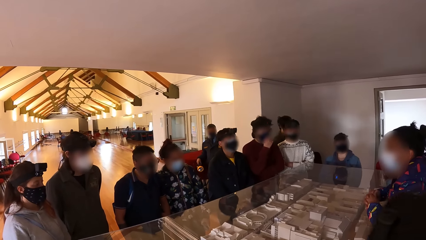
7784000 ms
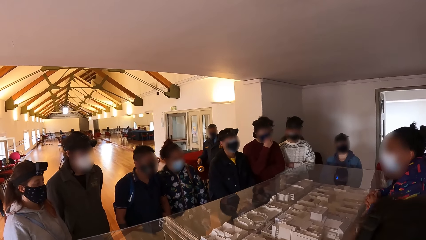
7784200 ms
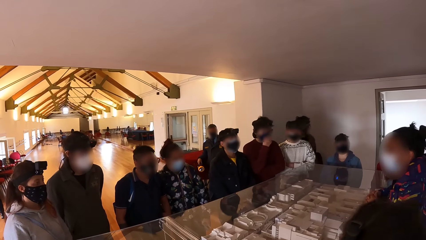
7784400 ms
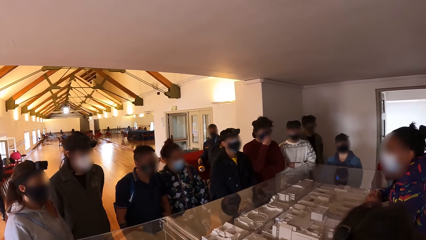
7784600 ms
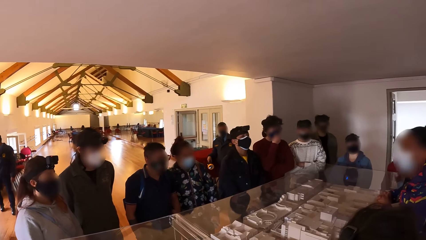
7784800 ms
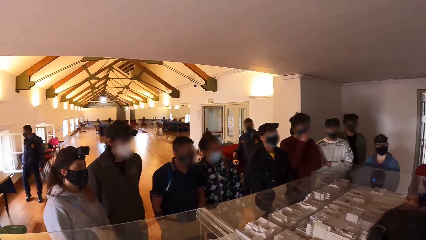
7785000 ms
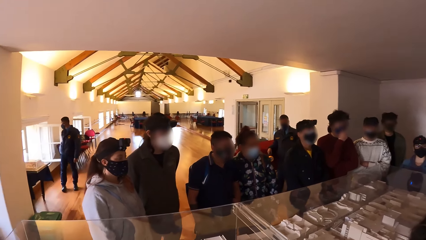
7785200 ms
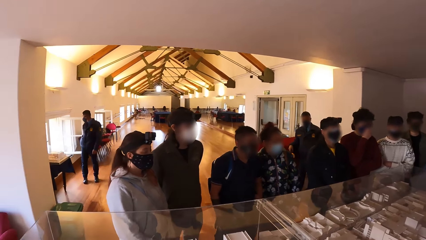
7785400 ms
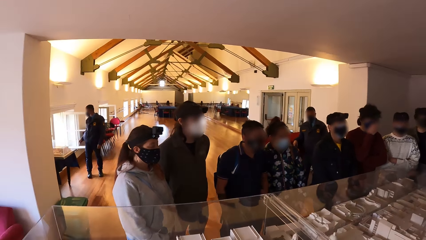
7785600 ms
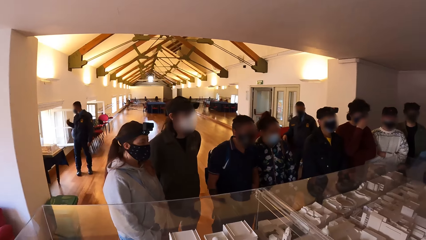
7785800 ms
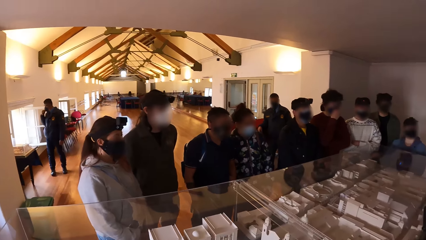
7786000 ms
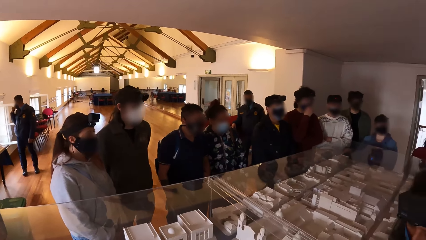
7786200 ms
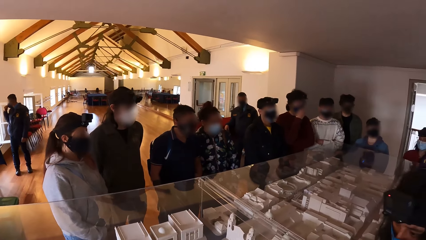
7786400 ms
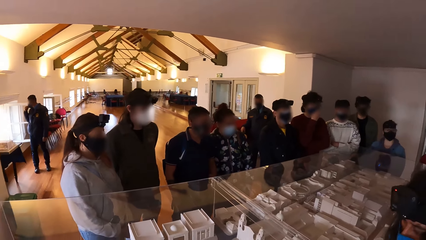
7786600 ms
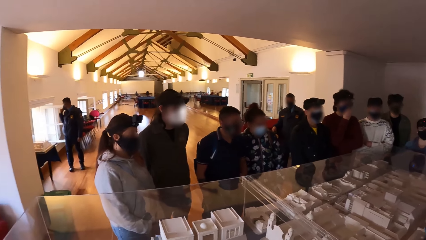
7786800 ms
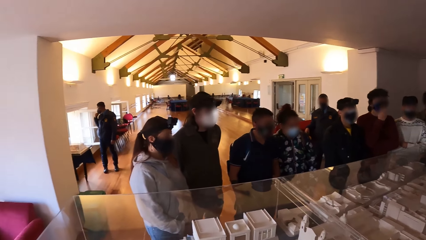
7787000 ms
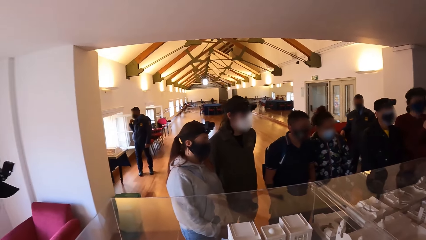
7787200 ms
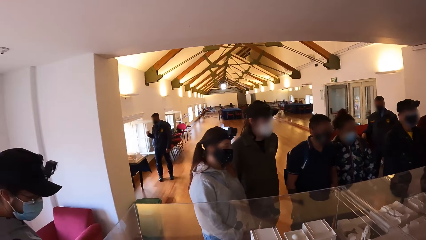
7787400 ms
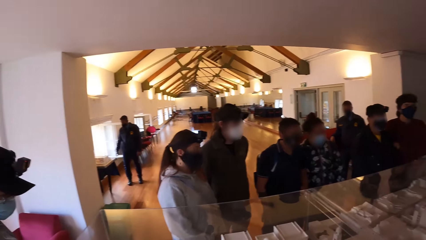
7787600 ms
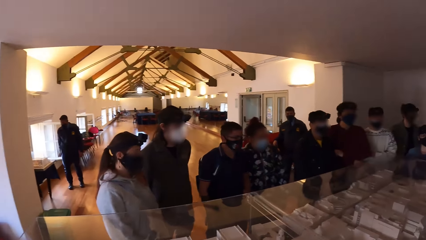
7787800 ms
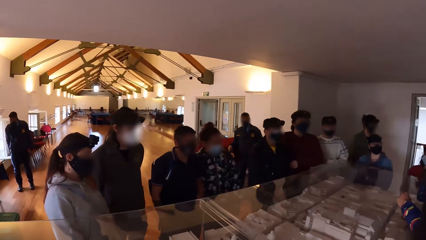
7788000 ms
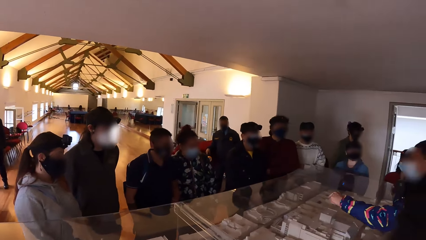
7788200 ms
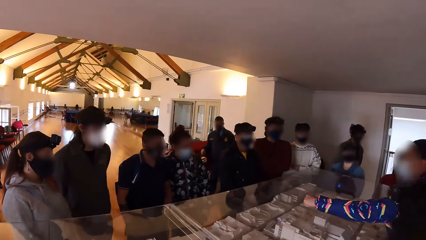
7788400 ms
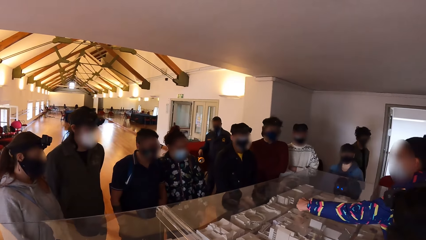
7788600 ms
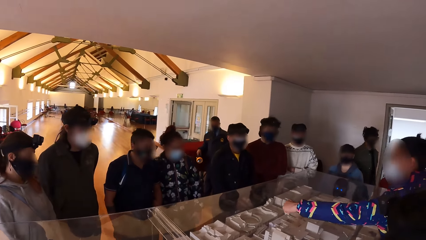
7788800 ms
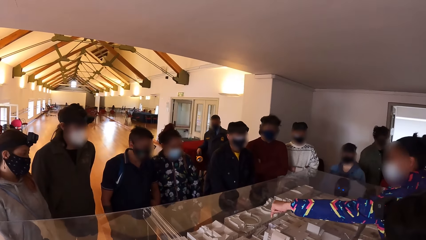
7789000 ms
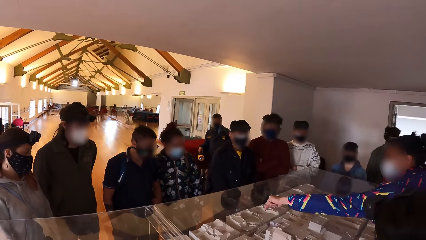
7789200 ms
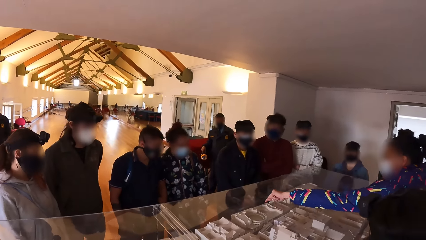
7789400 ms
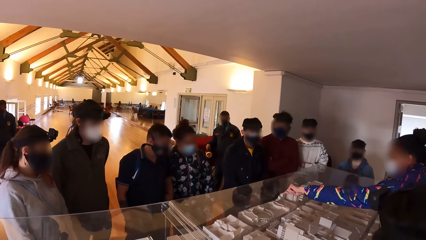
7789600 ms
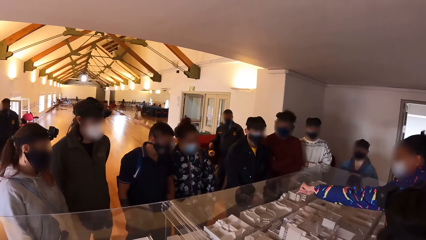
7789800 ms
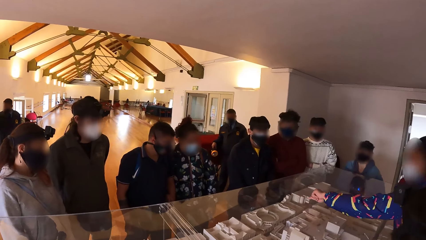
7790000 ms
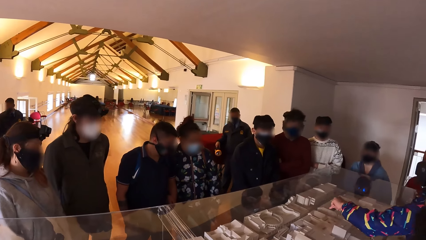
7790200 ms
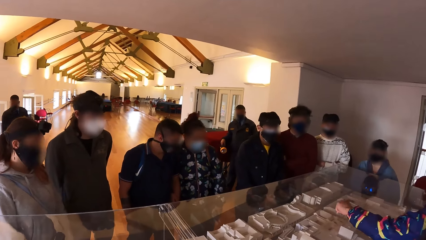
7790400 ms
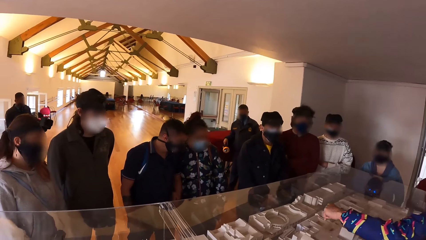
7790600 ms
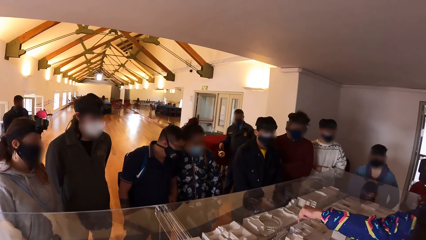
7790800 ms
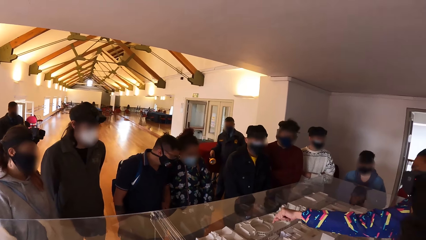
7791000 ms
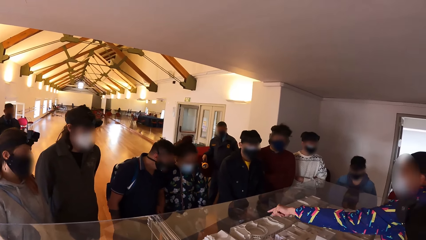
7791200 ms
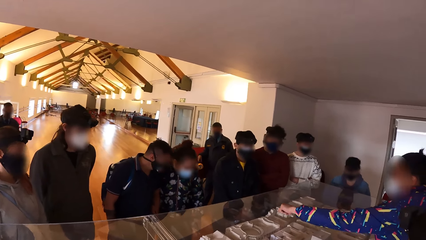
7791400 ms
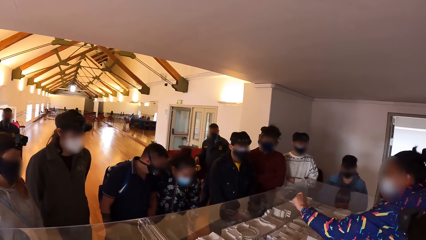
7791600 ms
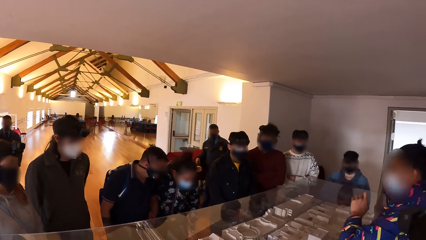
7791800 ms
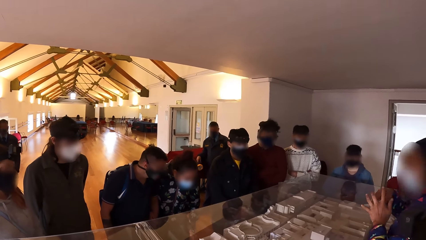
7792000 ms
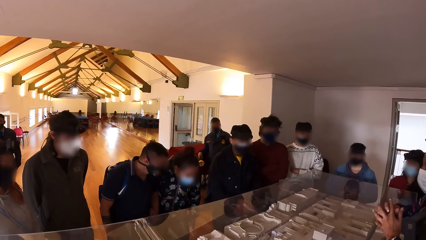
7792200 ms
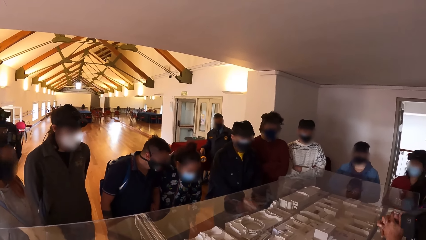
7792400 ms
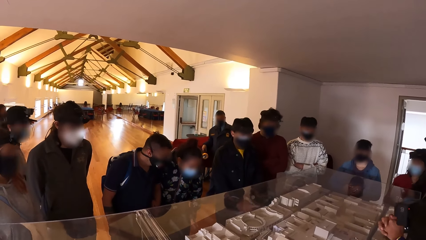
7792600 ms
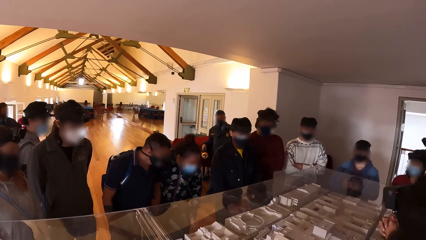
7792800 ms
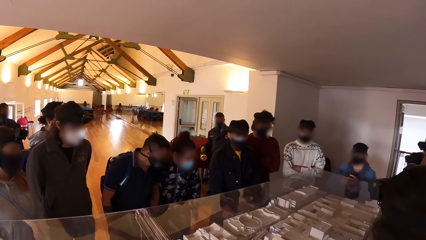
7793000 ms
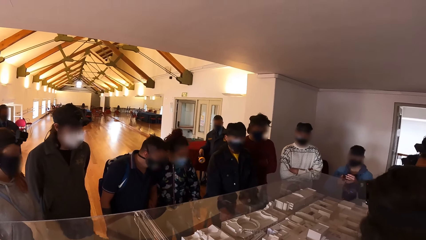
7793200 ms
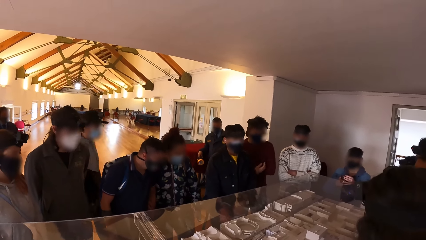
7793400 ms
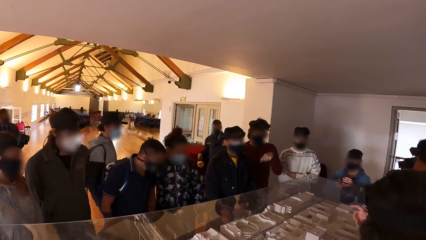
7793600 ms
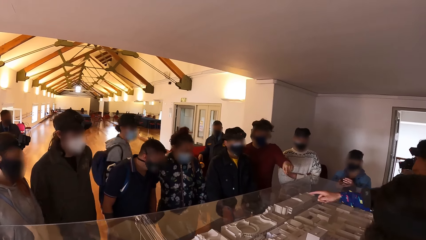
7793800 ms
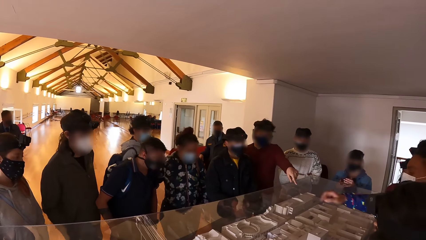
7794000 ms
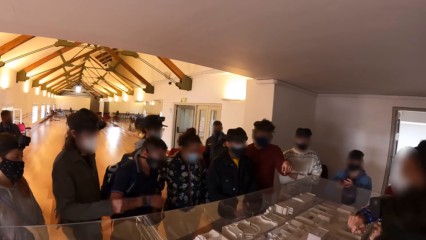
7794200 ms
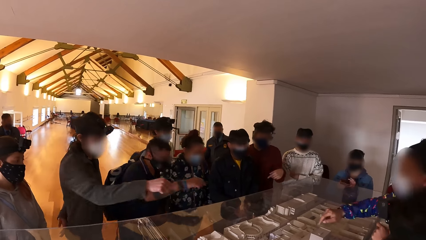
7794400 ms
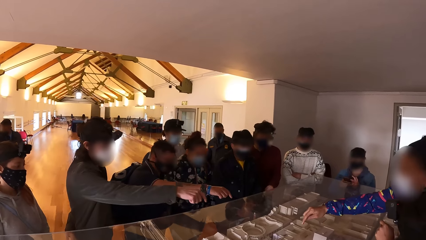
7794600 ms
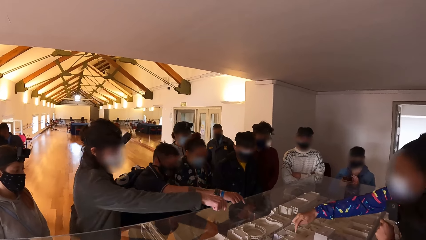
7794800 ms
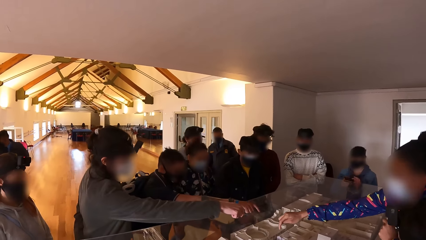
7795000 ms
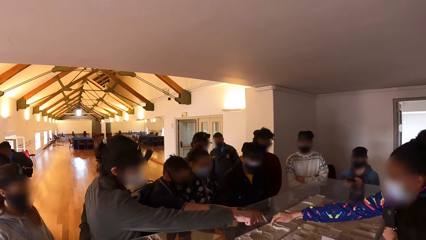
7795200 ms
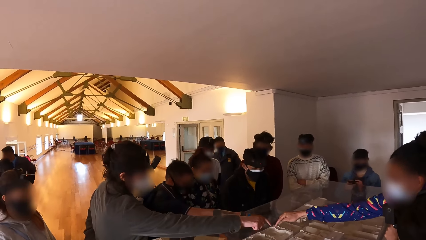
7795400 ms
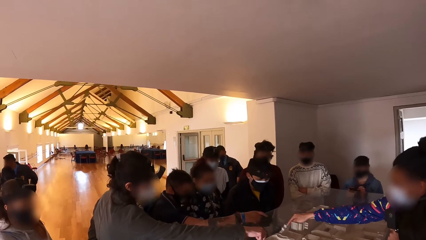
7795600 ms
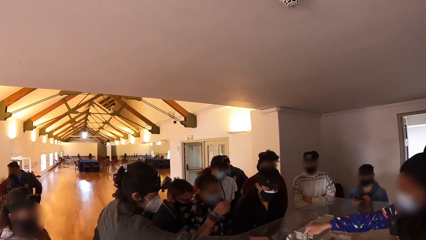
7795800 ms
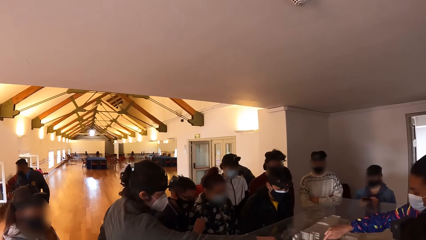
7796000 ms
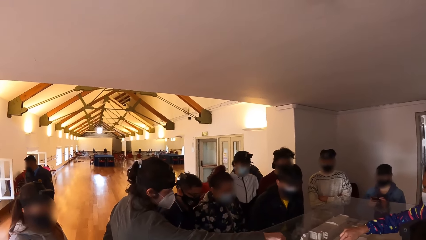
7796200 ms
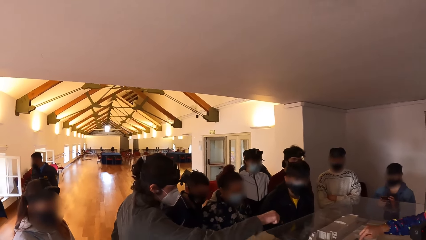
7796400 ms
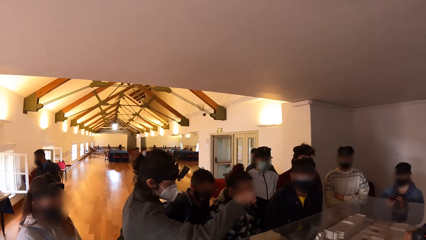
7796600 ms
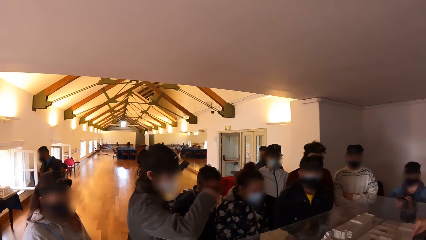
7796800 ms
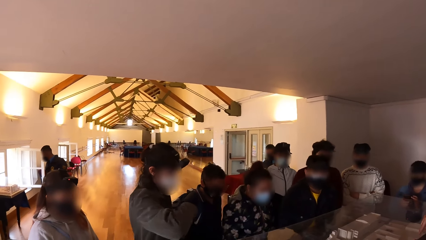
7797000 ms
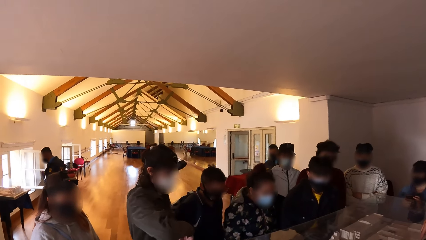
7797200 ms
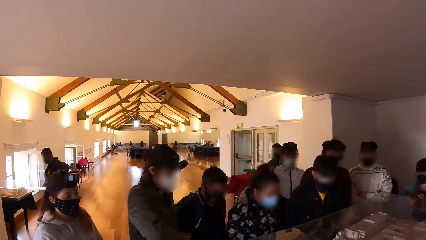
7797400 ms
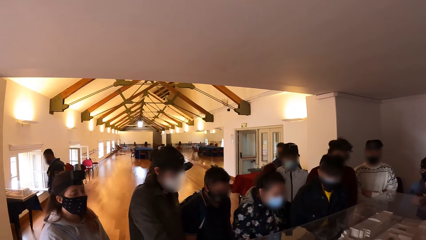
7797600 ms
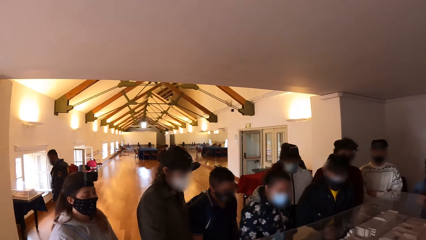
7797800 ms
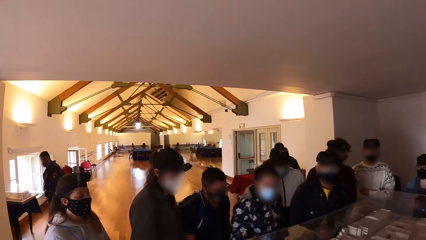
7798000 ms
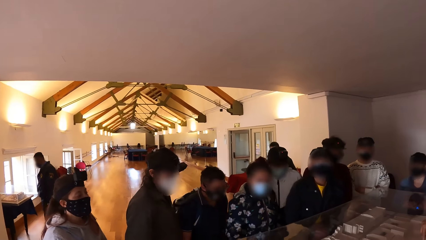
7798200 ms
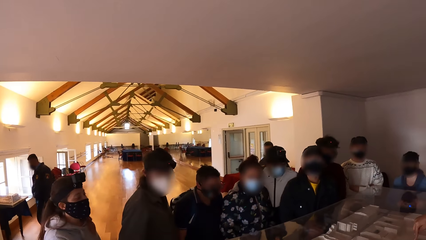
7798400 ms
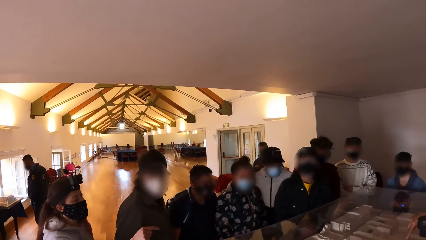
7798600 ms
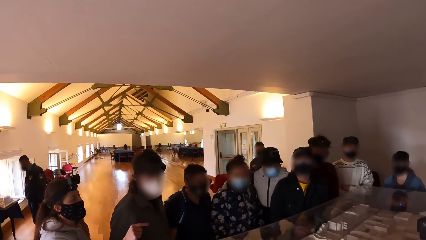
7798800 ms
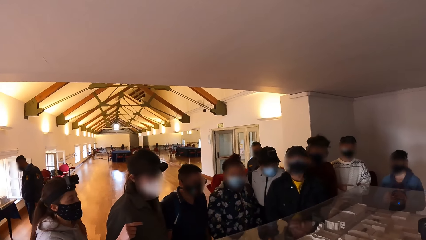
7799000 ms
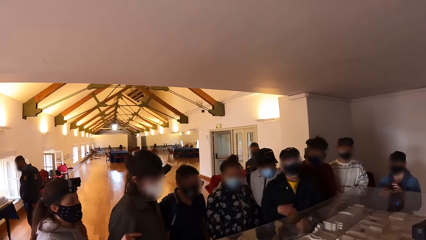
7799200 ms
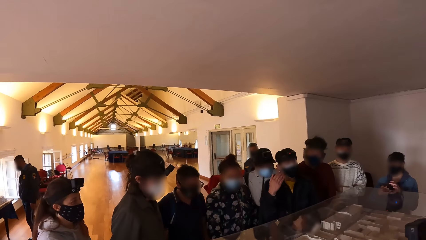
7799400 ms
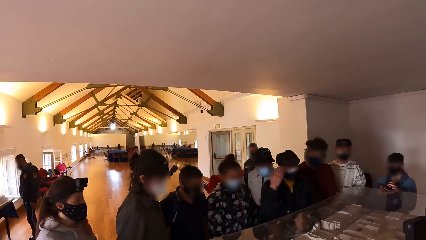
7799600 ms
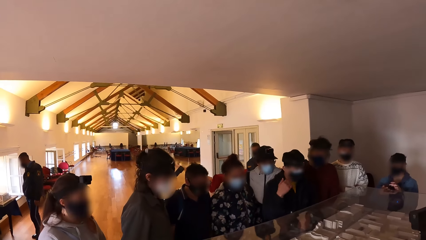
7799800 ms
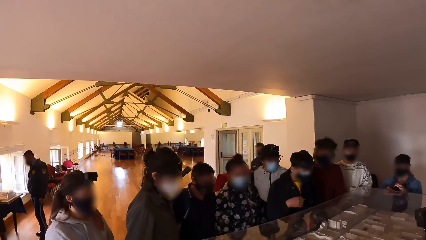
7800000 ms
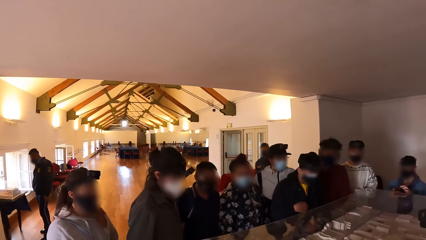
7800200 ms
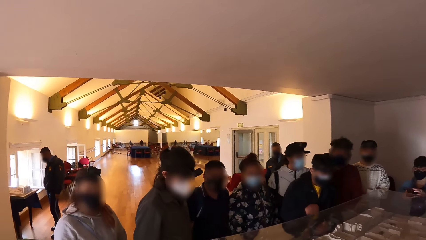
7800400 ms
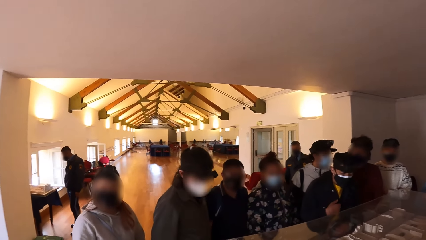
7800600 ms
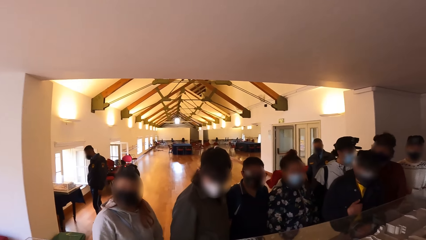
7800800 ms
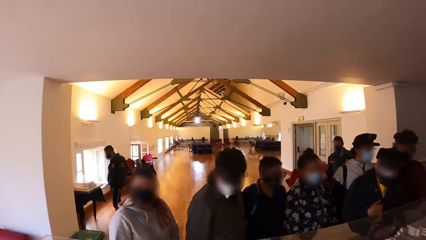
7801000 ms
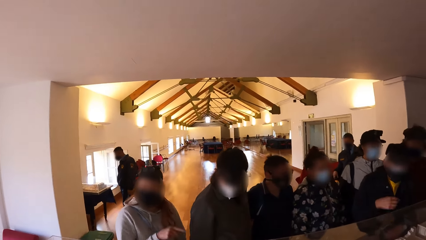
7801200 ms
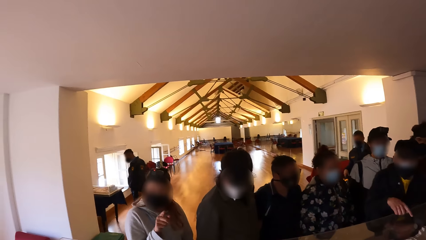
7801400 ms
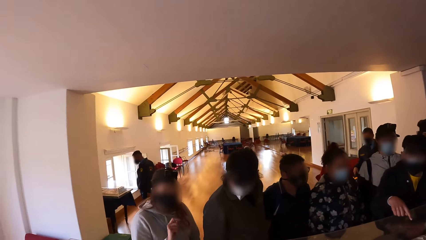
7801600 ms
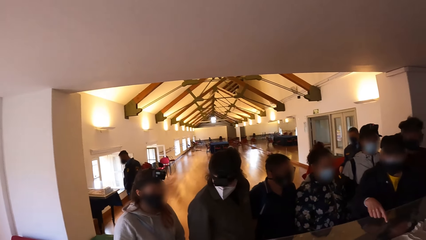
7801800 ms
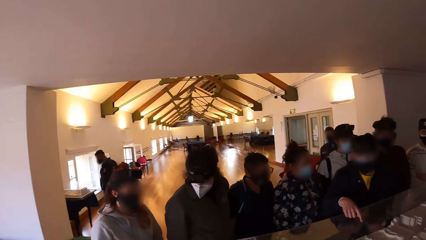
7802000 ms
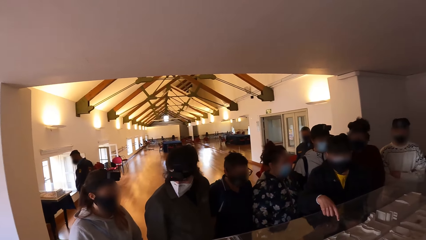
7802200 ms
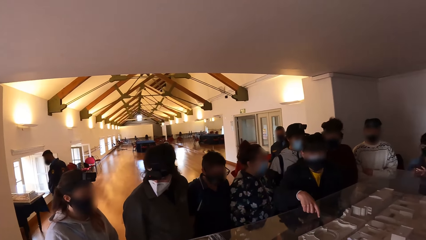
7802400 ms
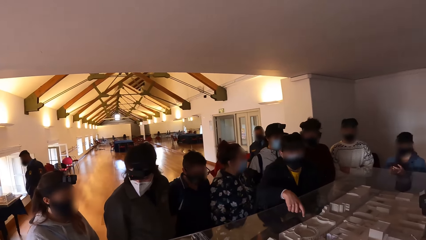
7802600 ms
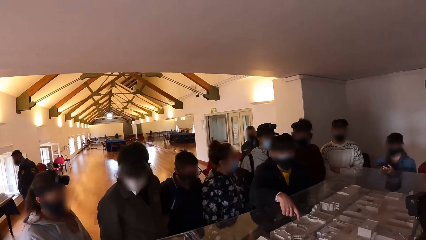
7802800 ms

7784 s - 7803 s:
The camera wearer looks forward. They look right. They look left. They look right. They look at the models on the table. They look forward. A person converses with the camera wearer.
